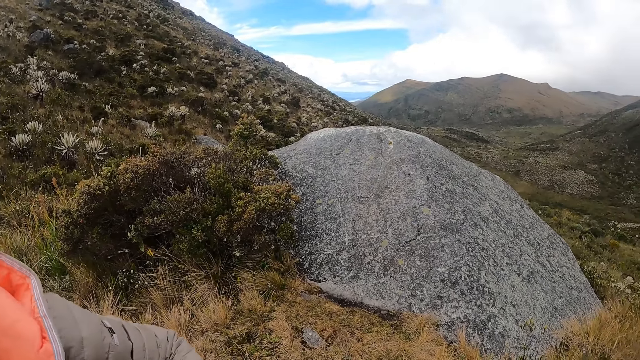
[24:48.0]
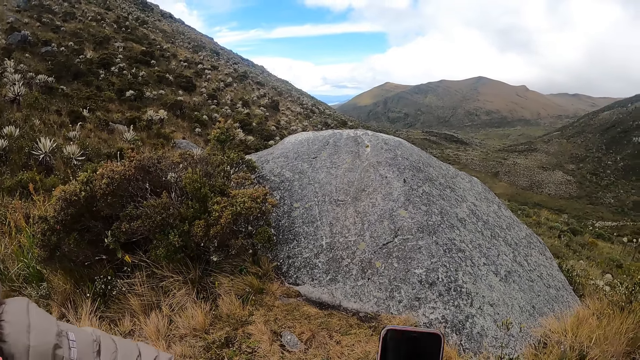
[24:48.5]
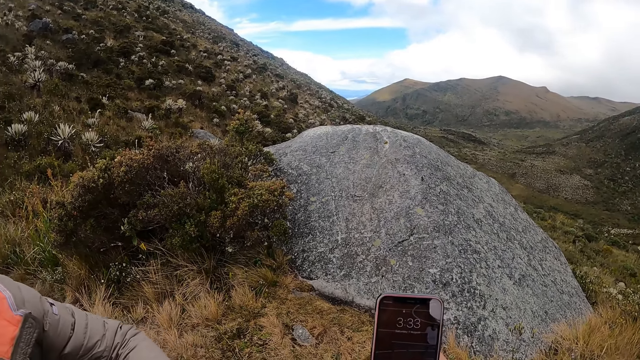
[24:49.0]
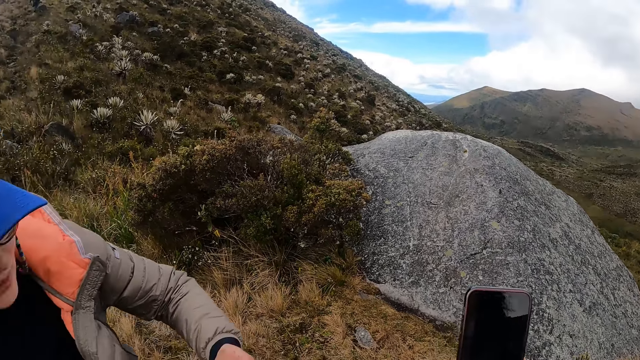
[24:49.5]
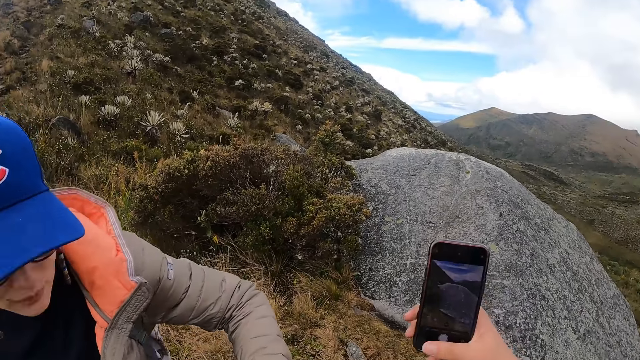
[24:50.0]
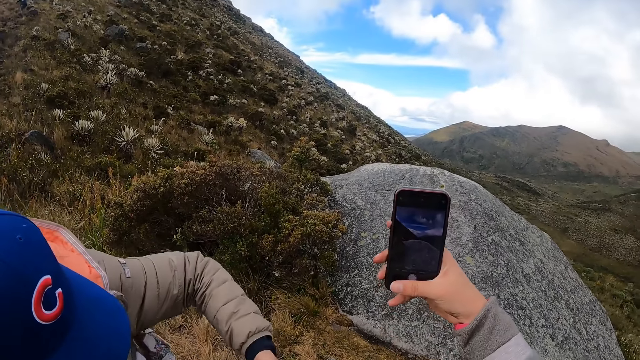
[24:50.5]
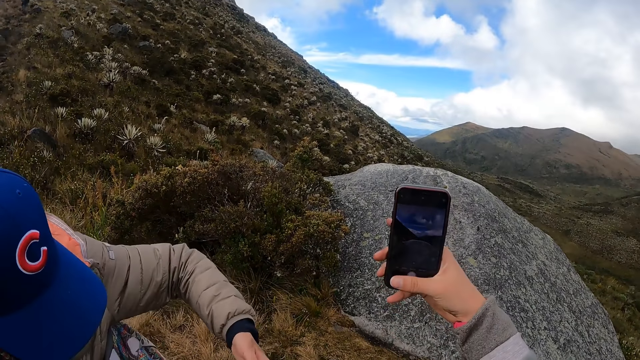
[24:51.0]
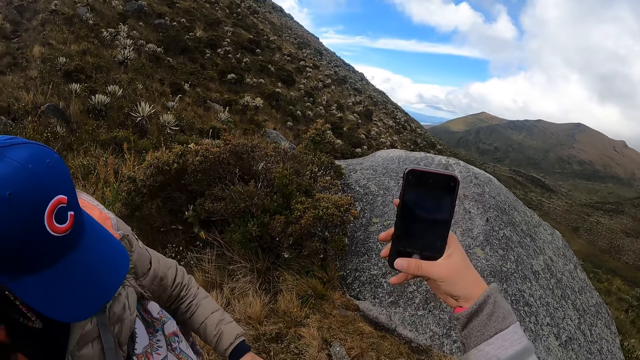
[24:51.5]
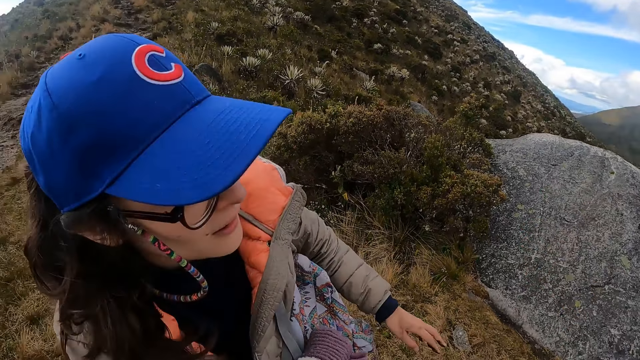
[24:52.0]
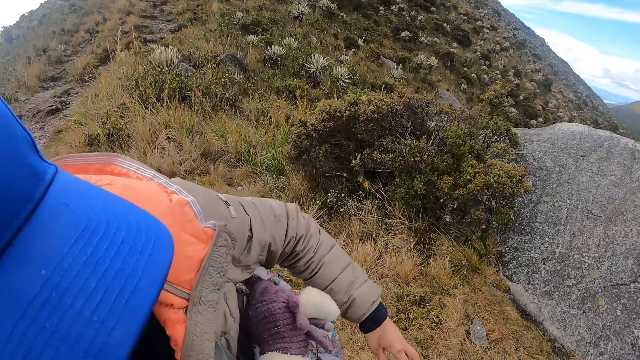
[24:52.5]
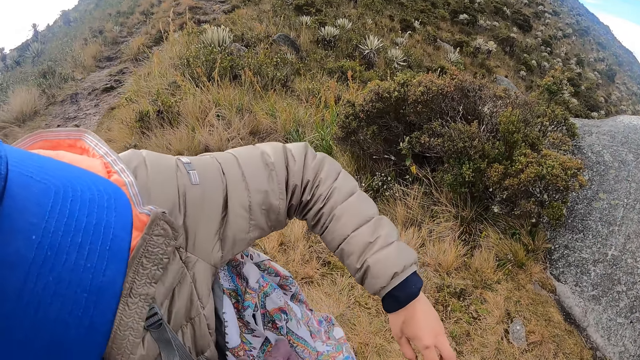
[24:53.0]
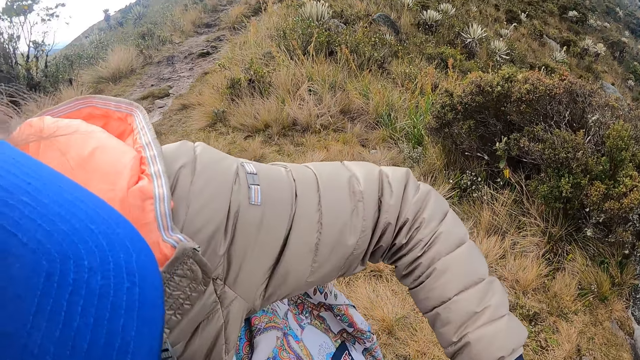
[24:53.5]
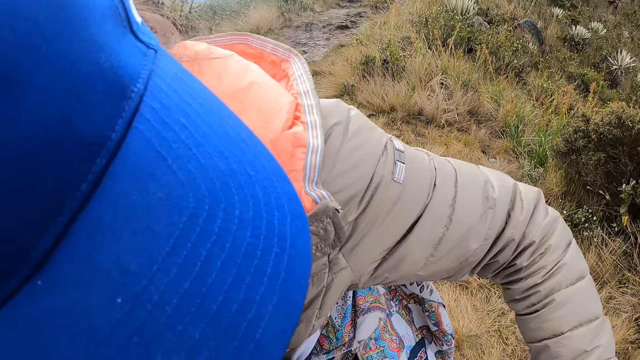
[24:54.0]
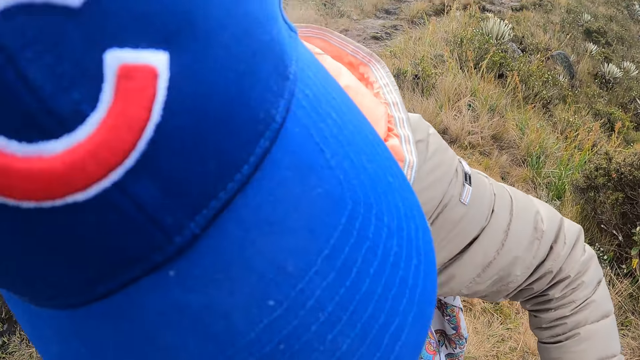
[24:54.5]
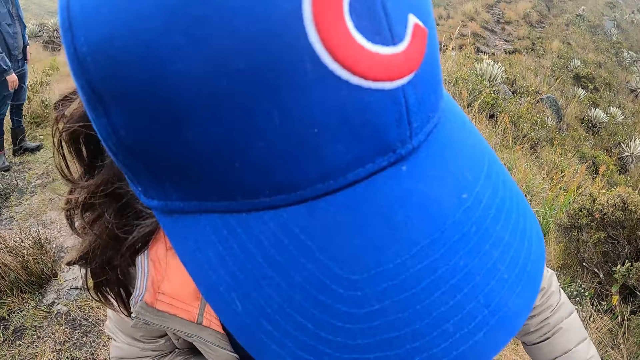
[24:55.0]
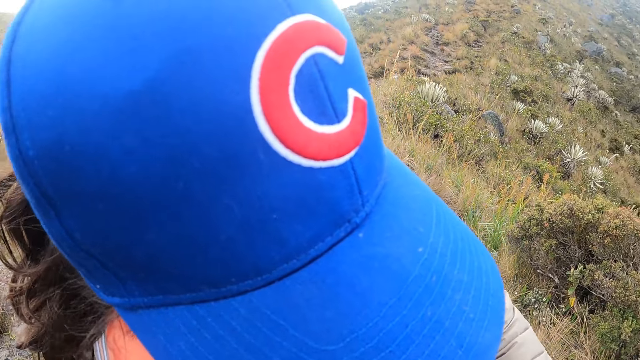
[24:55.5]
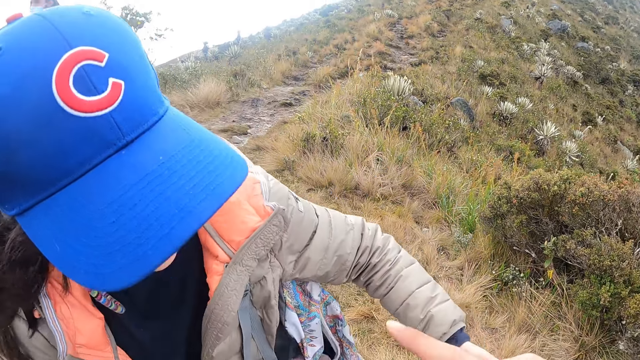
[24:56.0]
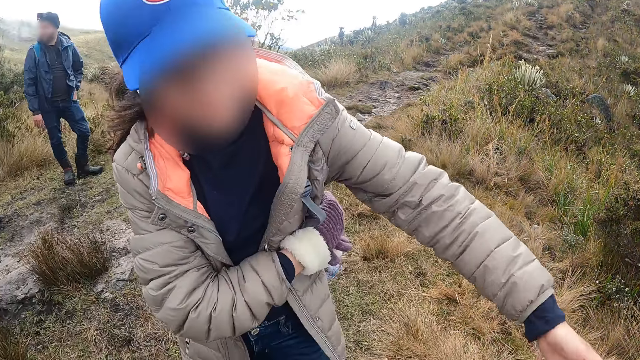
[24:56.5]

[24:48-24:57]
The camera wearer takes pictures with a phone in her right hand. The woman opens a bag with her right hand. The camera wearer looks around.

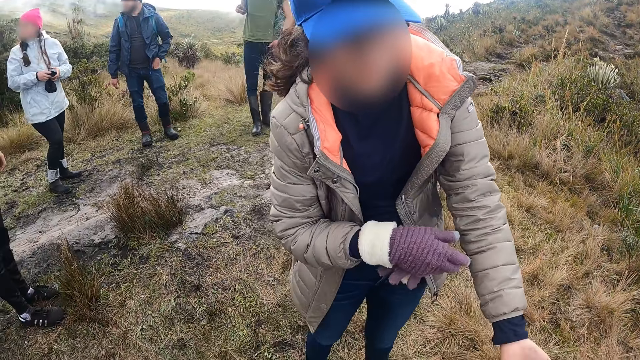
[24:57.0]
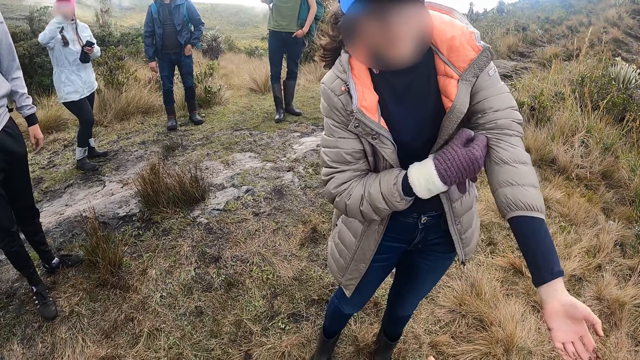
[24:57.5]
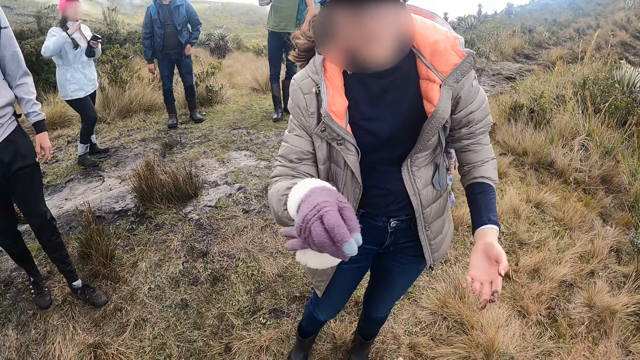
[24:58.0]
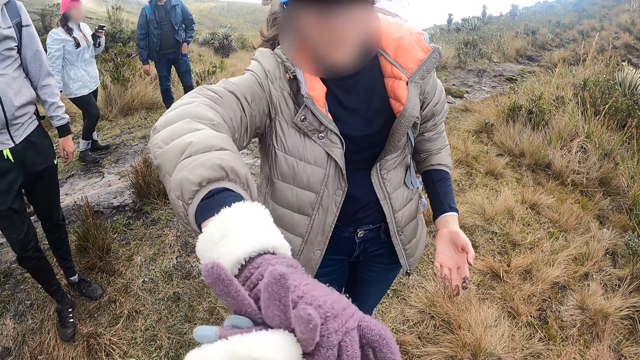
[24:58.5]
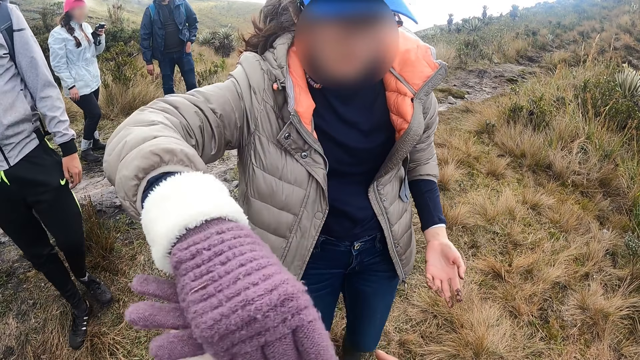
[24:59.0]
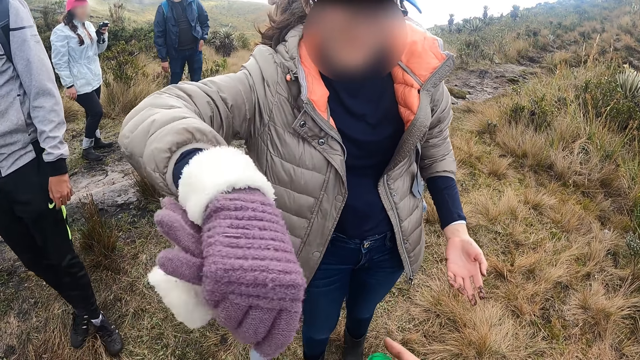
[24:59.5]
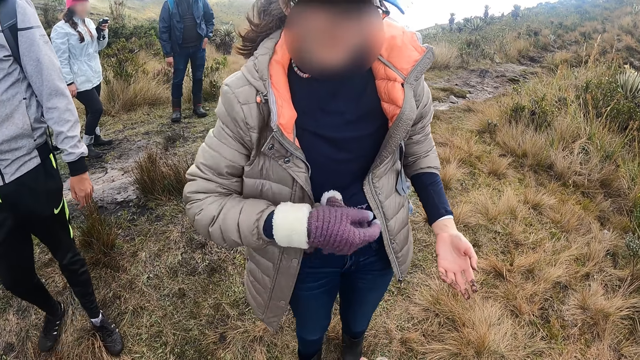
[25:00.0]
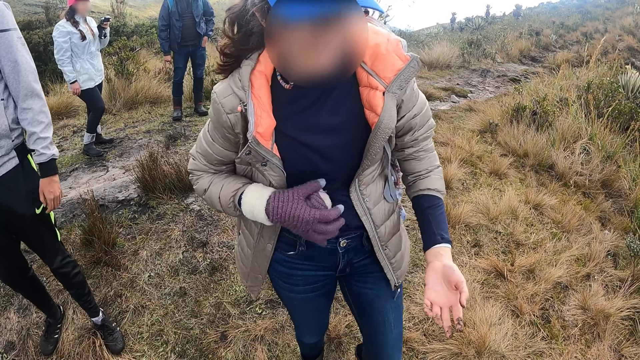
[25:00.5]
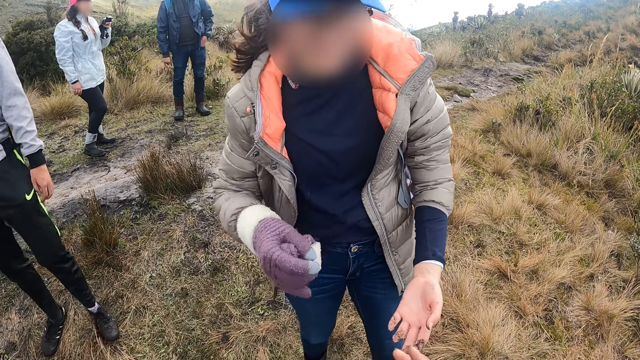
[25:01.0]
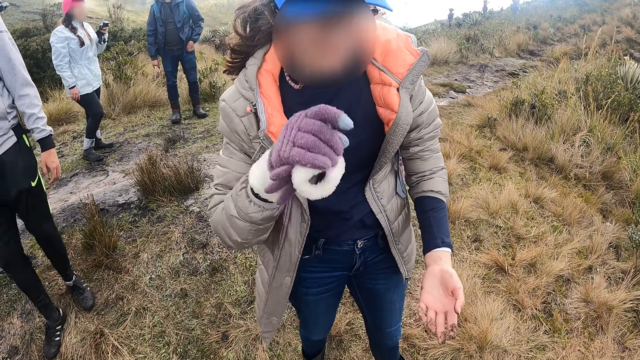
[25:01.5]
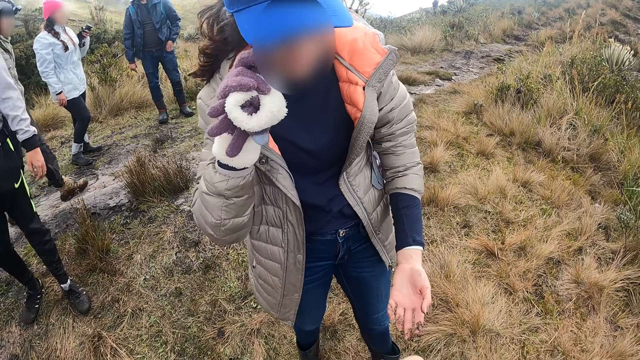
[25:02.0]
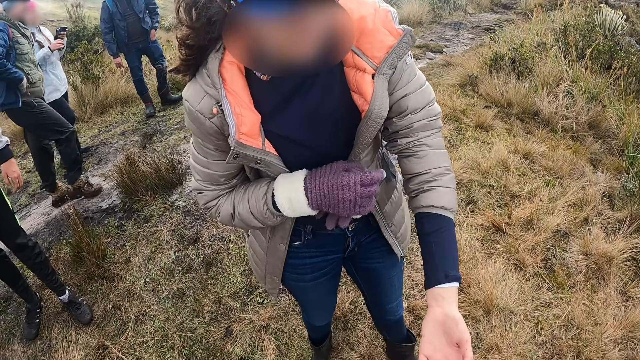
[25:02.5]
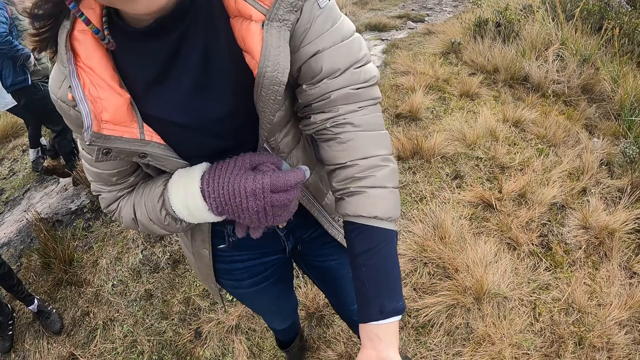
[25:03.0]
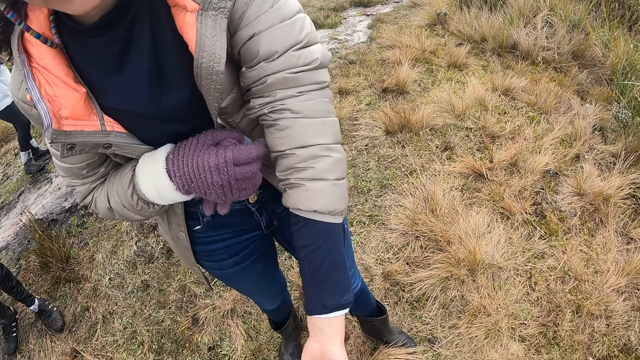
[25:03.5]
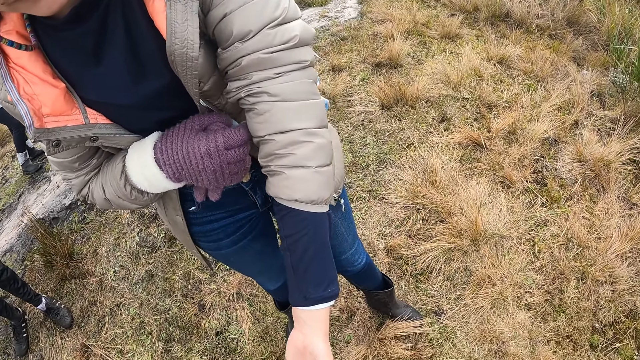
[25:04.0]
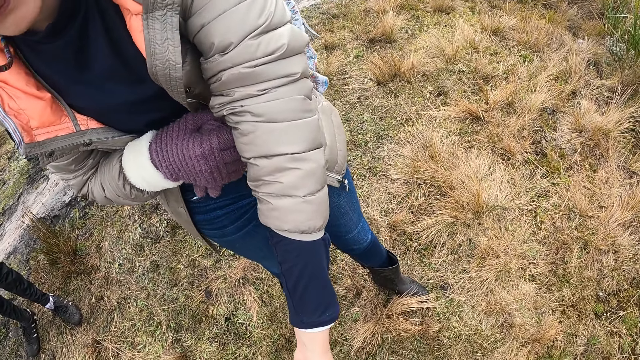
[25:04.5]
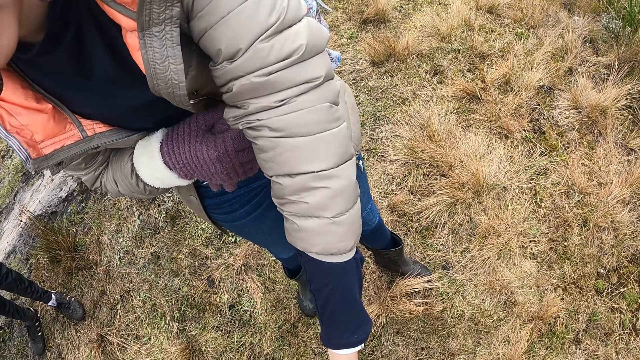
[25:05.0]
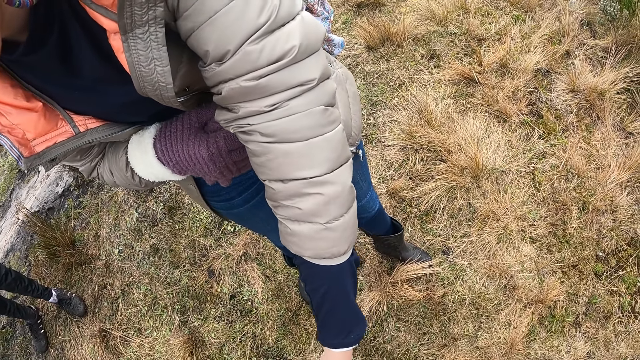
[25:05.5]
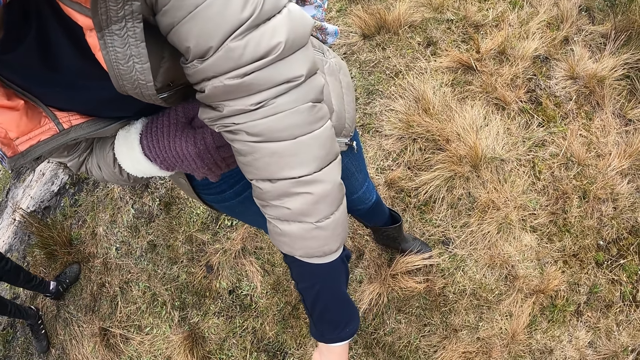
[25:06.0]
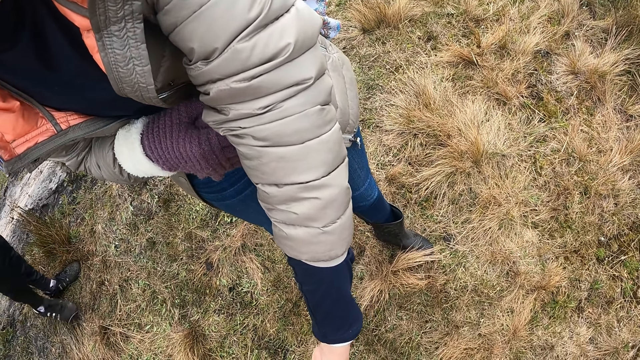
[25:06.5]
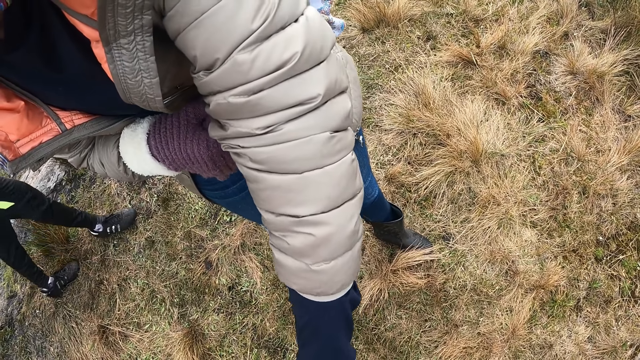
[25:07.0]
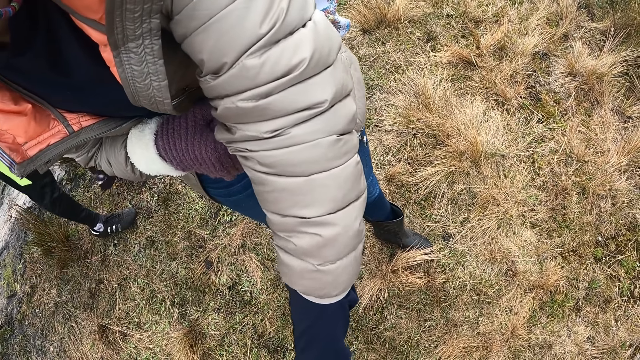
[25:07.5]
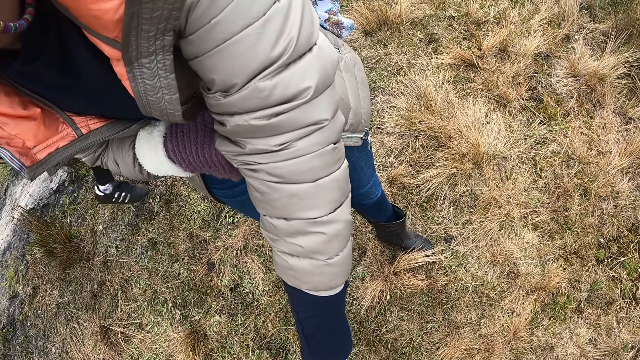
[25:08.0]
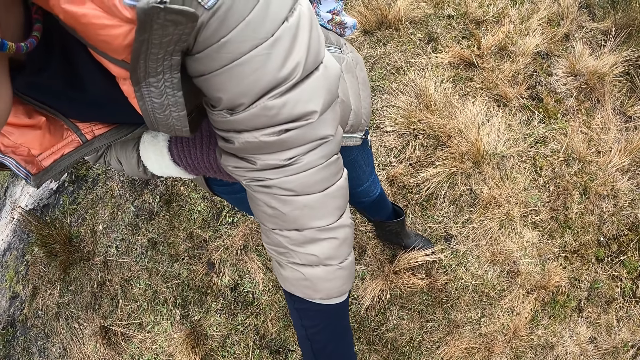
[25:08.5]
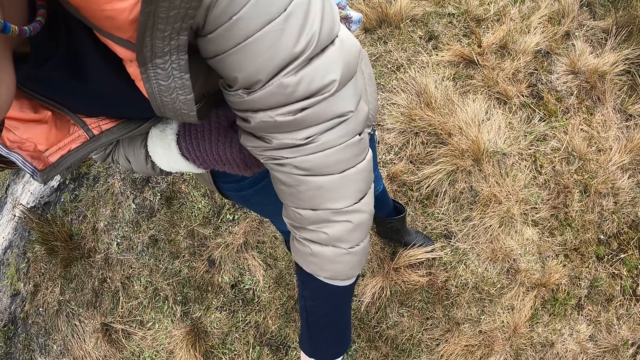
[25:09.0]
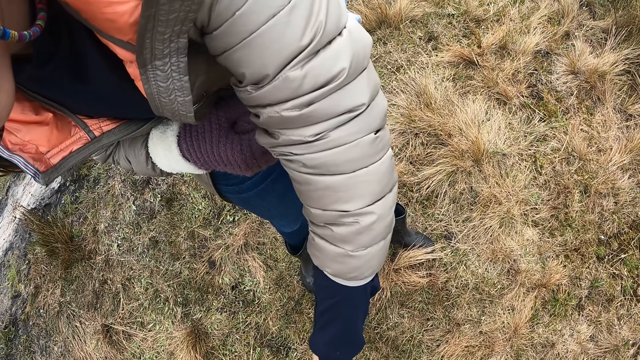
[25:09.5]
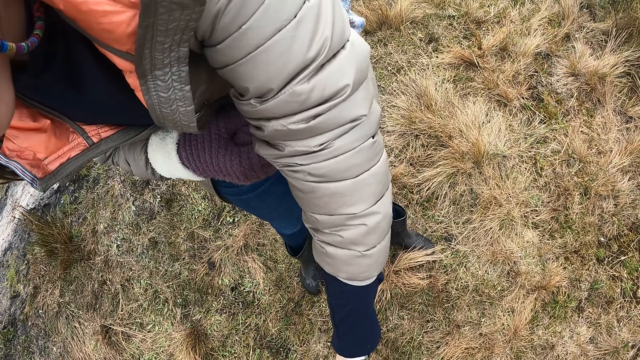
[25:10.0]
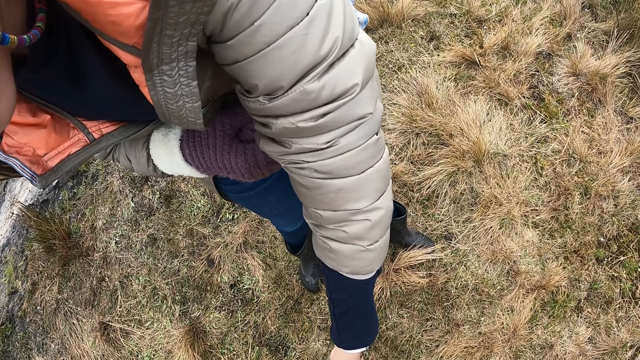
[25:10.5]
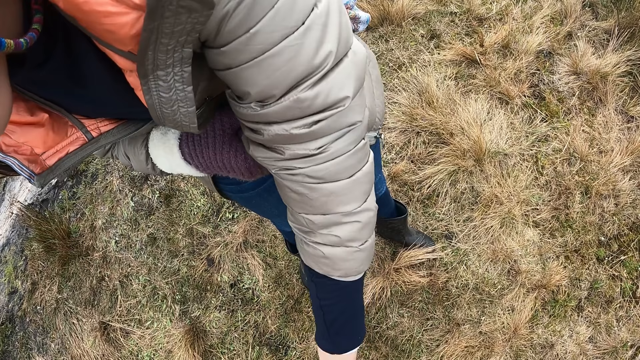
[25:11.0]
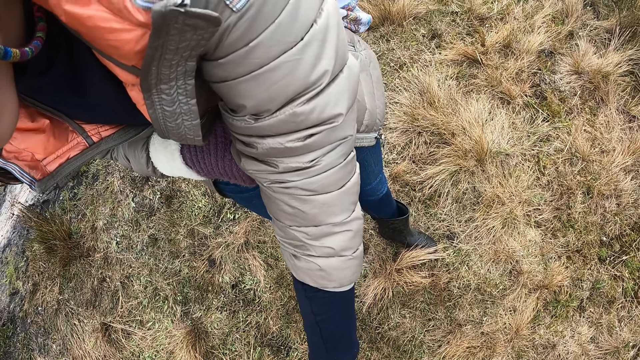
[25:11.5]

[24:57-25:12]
The woman twists a bottle cap in the camera wearer's hand with her right hand. The camera wearer interacts with the woman. The woman washes her left hand with water from the camera wearer's bottle.
